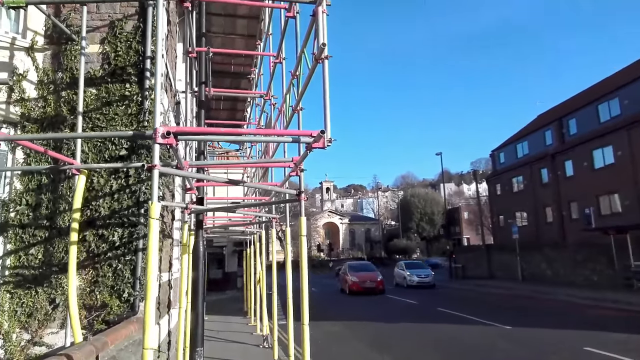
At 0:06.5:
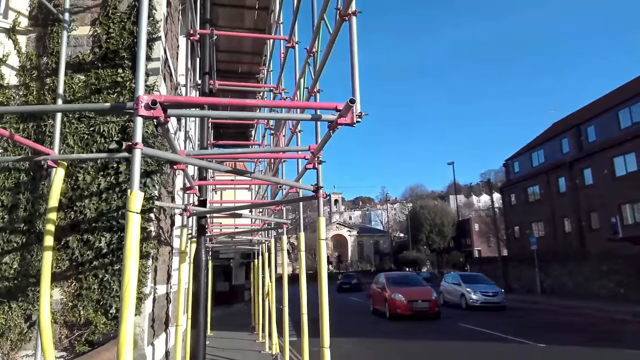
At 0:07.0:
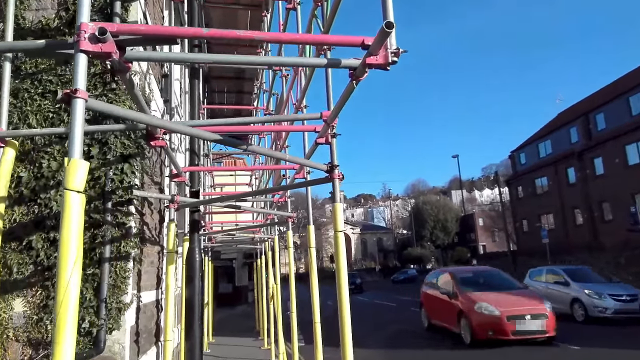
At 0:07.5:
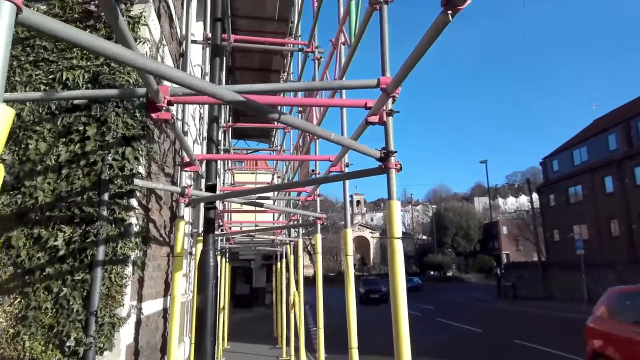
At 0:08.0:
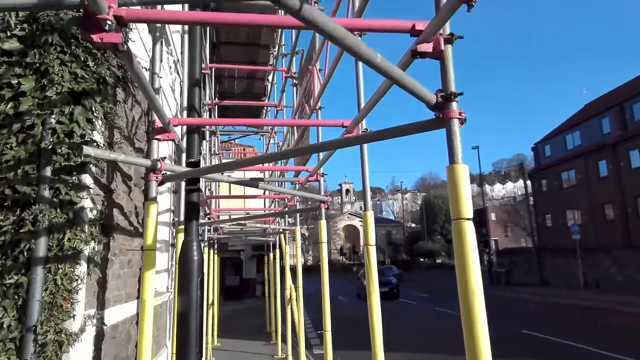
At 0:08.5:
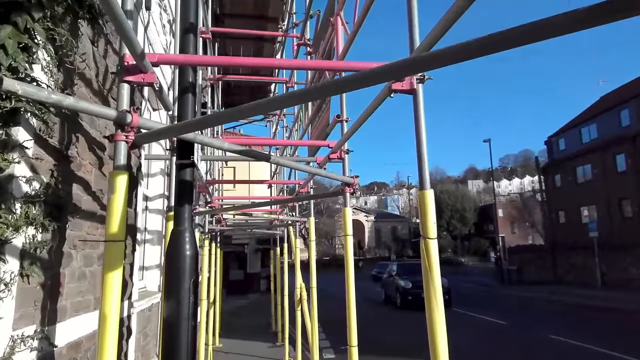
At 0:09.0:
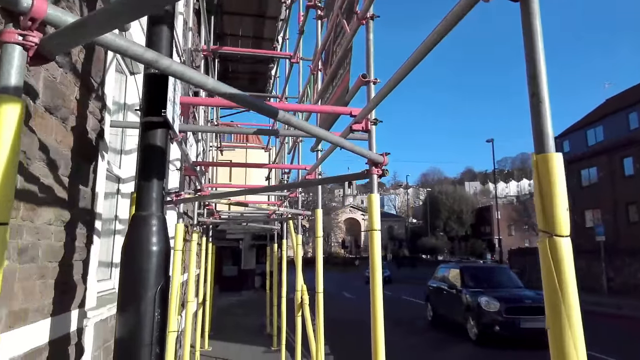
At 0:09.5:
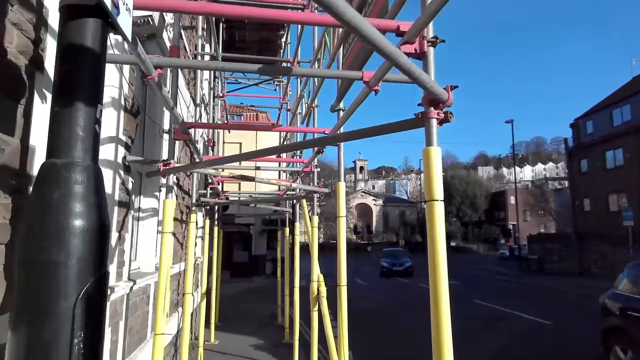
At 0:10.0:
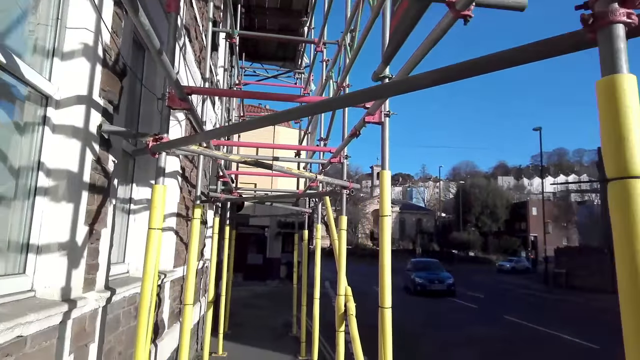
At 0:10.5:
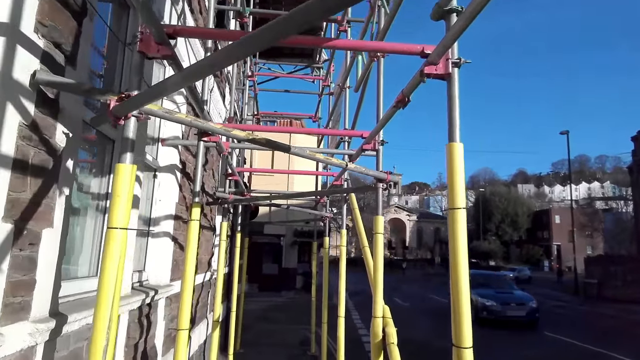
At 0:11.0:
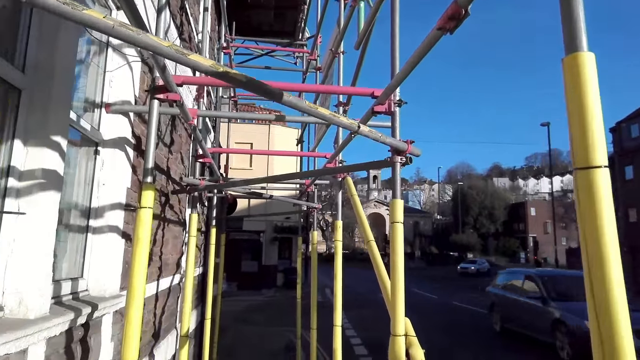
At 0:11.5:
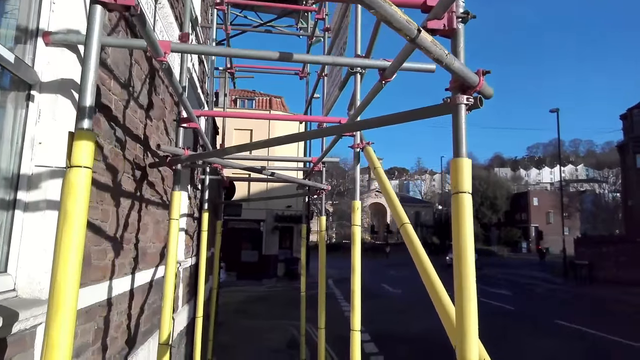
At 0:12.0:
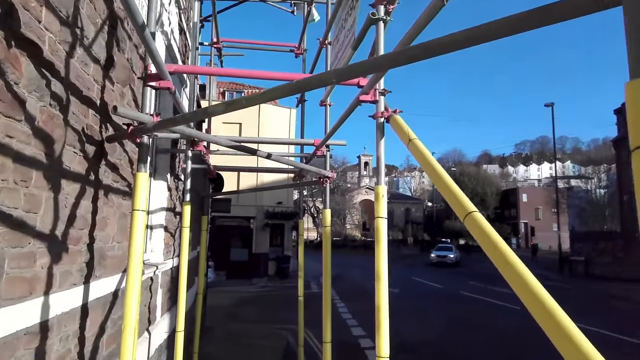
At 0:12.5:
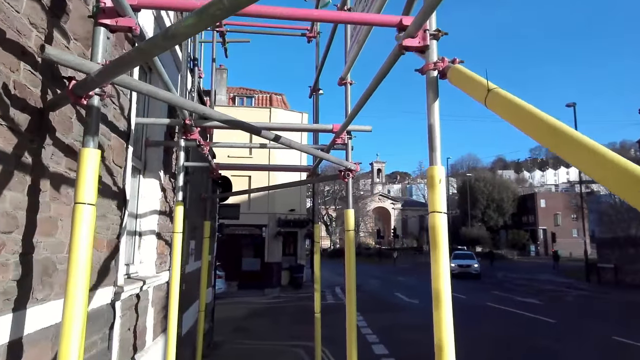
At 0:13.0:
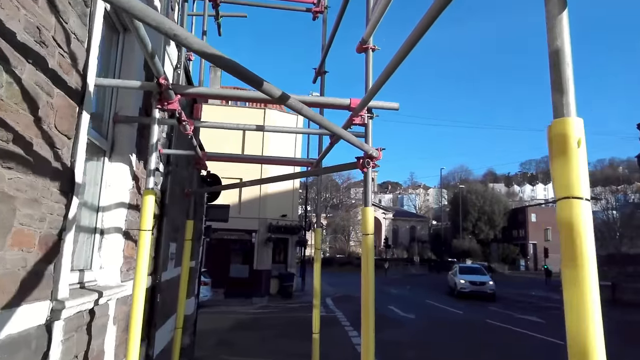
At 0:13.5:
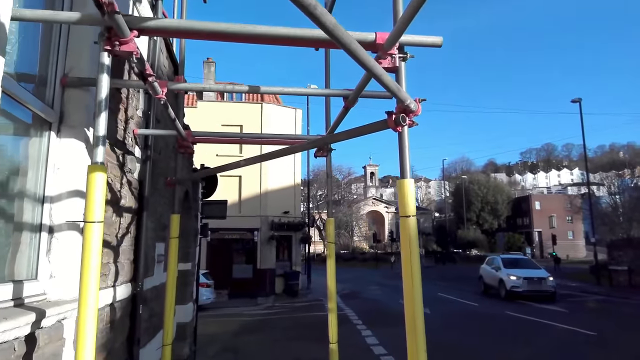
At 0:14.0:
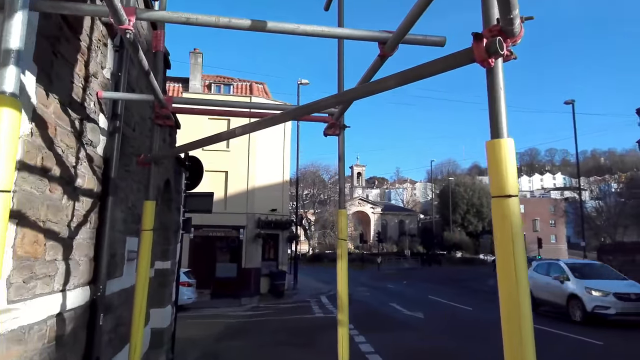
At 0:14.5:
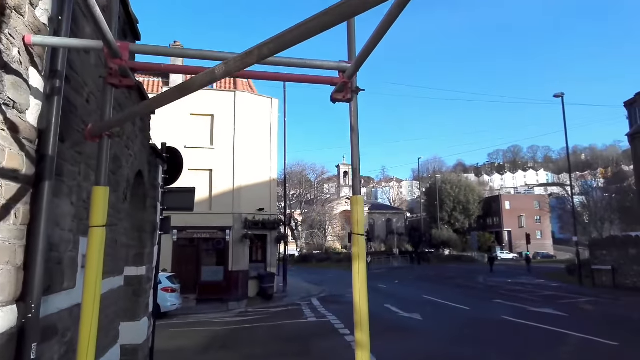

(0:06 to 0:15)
A red car drives past the camera wearer. A black car drives past them. A black car drives past them again.

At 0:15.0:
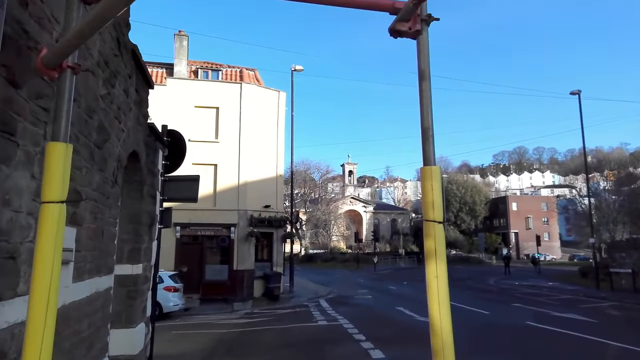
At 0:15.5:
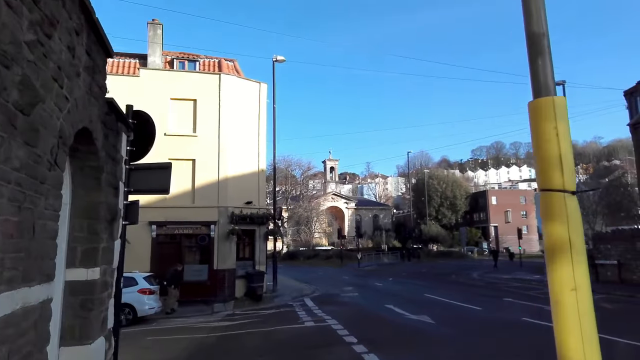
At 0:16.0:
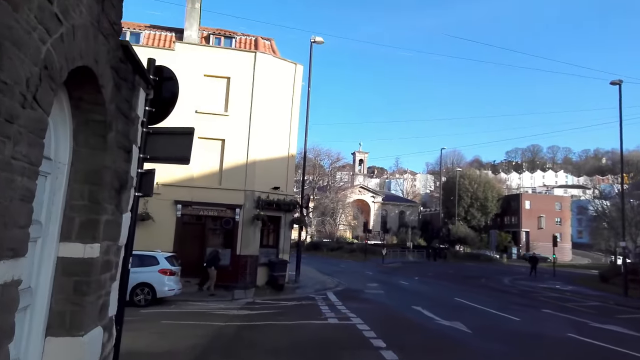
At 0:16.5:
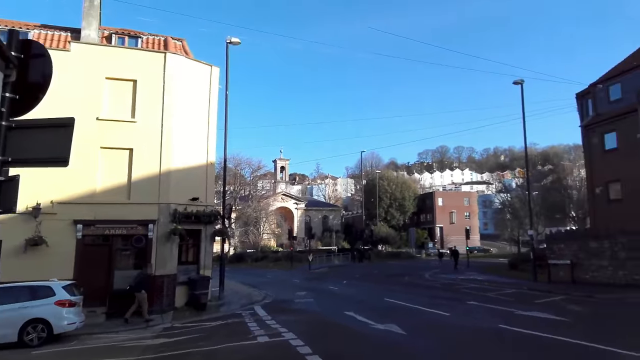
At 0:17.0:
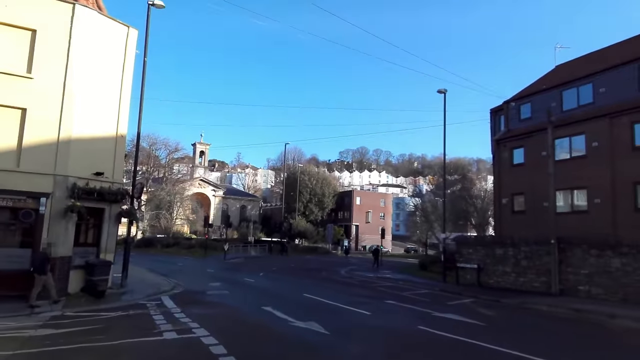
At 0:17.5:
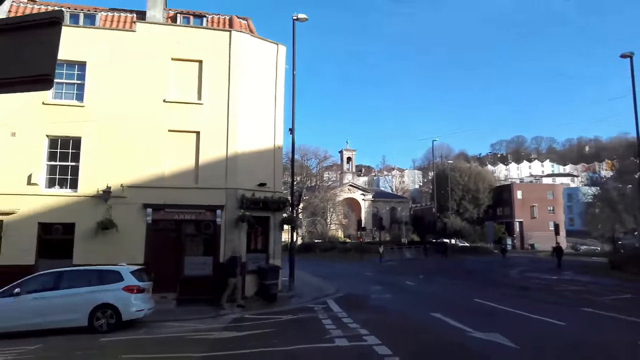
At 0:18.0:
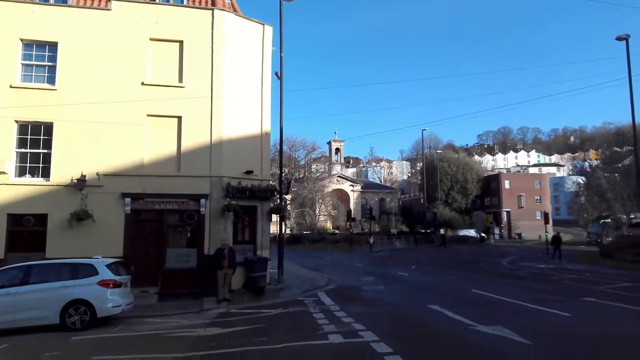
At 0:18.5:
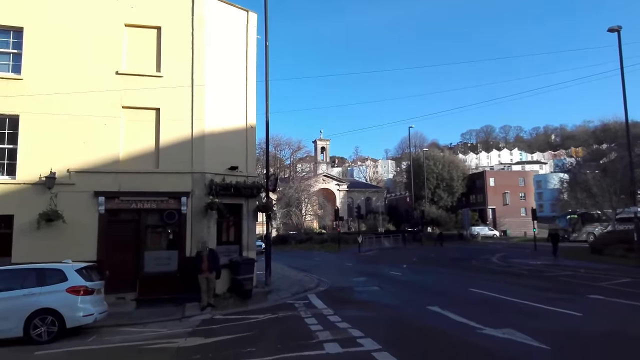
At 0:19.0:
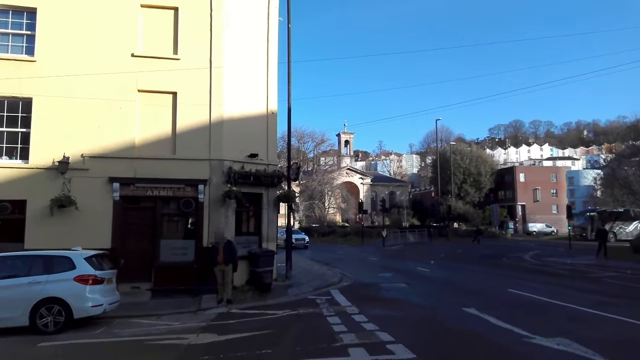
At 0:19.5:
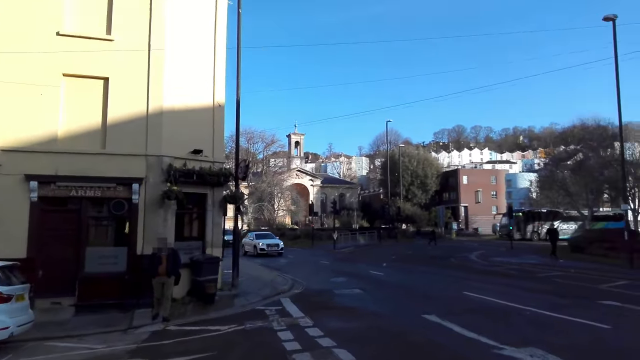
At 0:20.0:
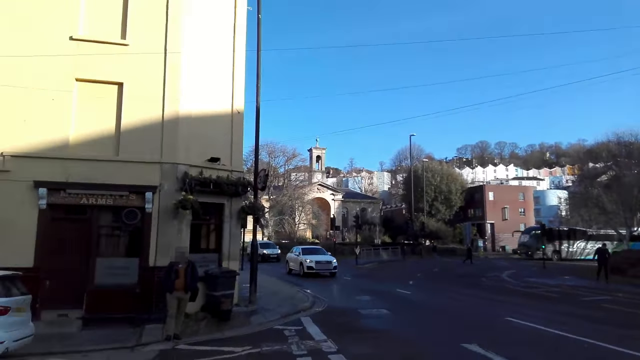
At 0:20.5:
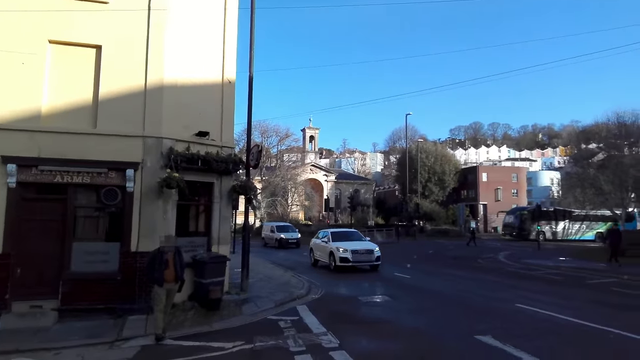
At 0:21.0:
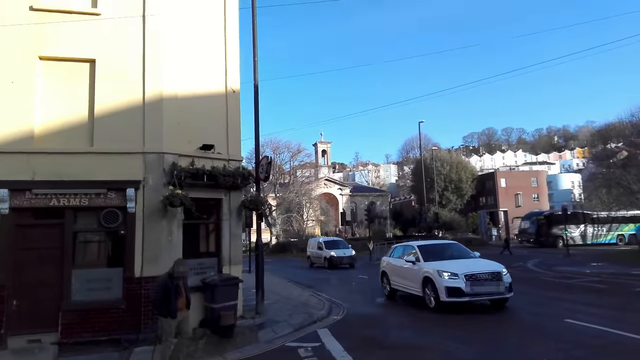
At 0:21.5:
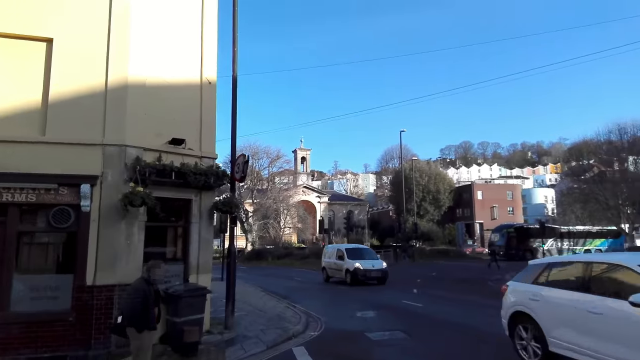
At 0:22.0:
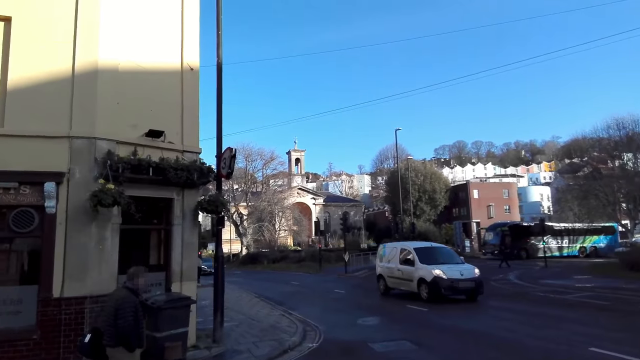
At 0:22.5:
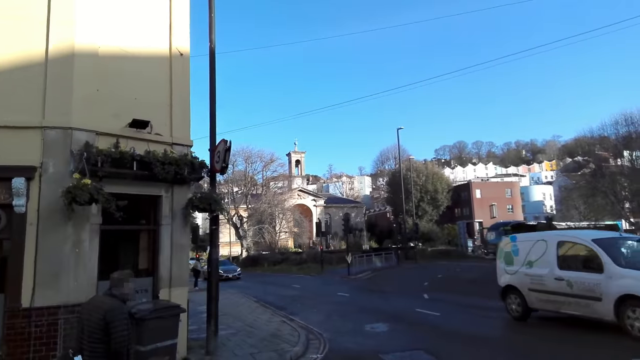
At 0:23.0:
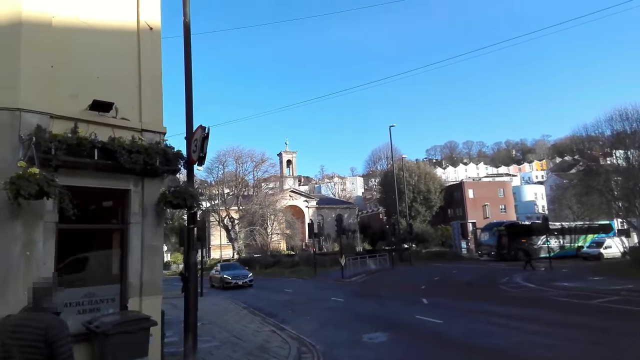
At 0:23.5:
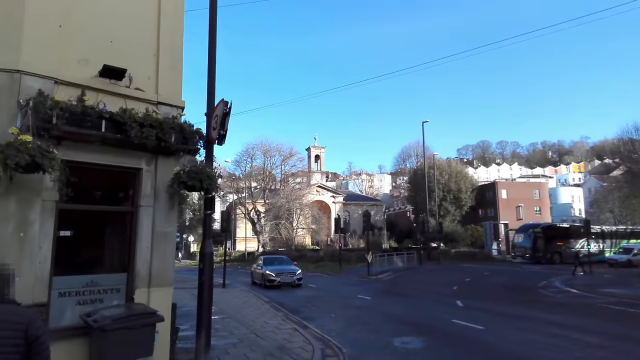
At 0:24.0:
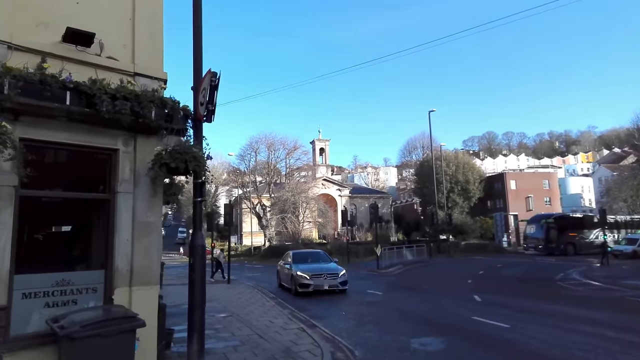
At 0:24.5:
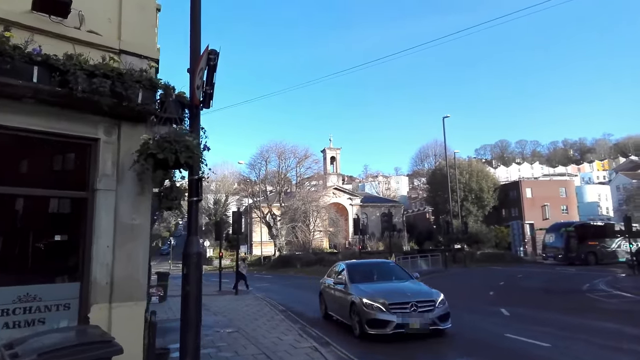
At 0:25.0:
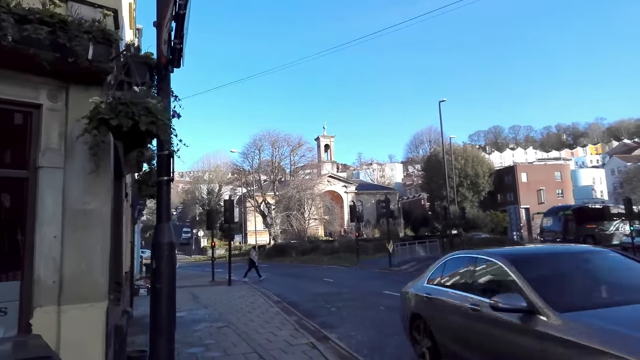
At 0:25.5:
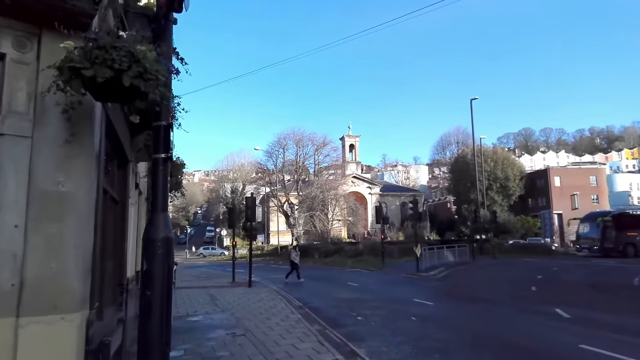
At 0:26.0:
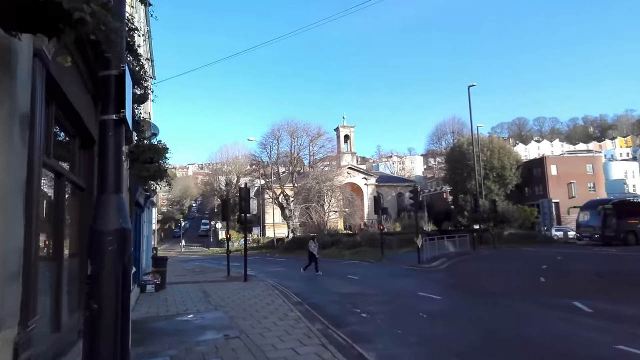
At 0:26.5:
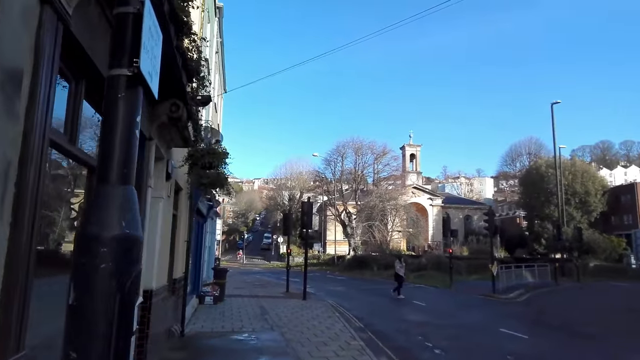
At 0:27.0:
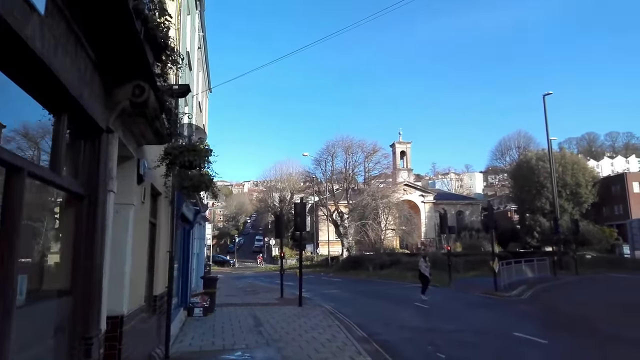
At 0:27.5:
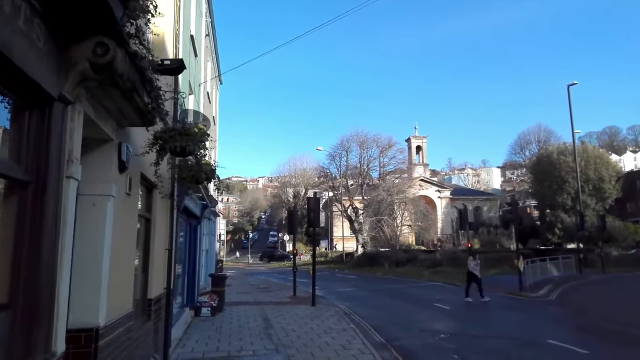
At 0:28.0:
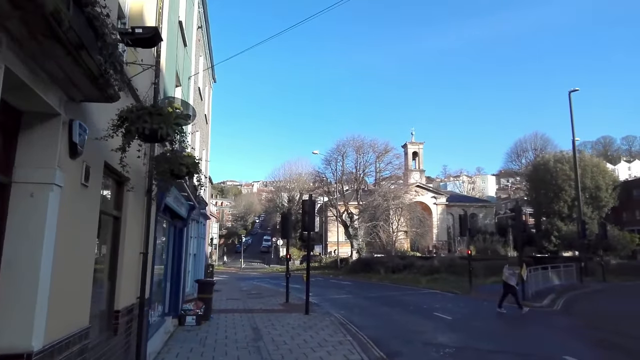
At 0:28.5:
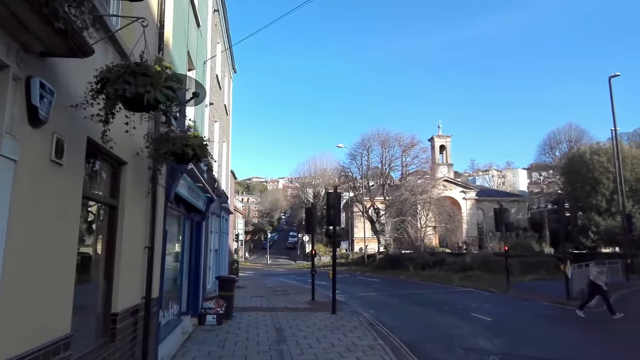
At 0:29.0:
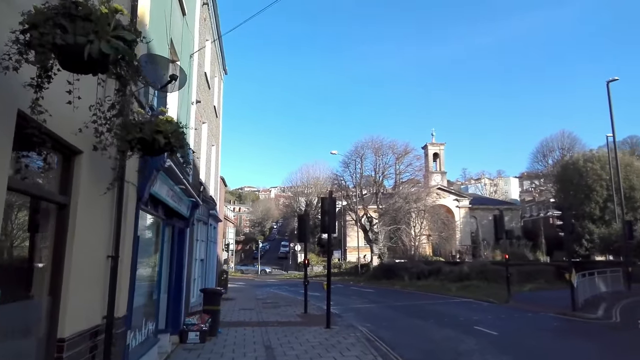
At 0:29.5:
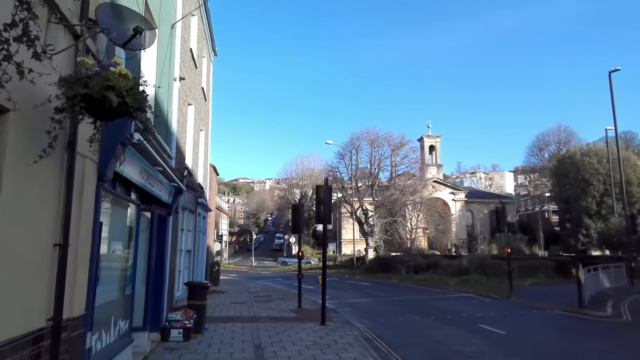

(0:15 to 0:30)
The camera wearer crosses the road. A white car drives past them. A grey car drives past them. They walk along the road walk.
